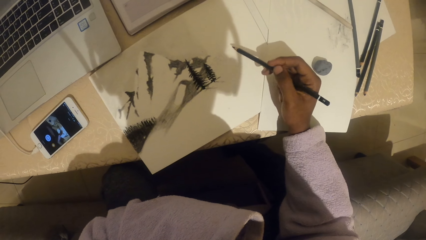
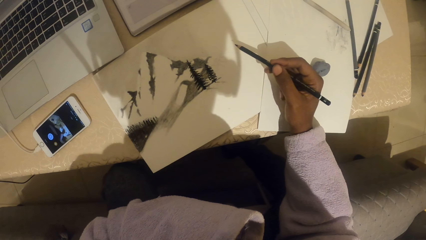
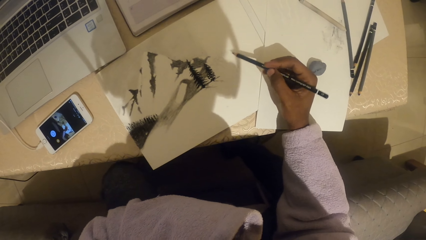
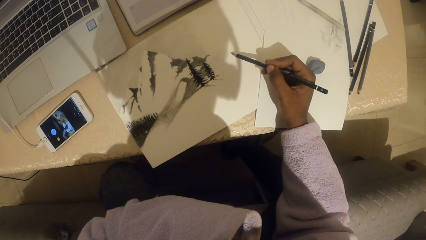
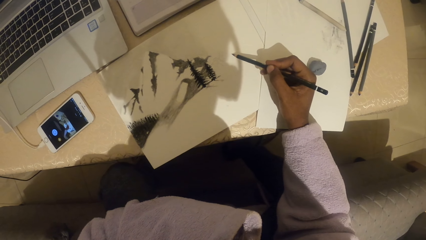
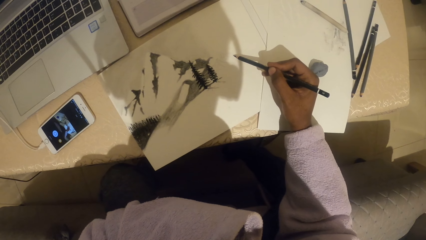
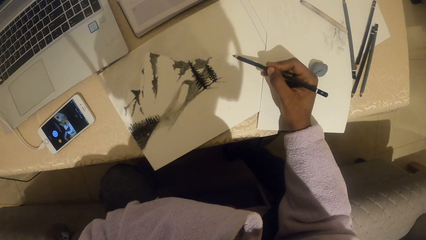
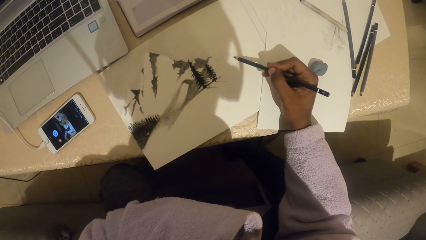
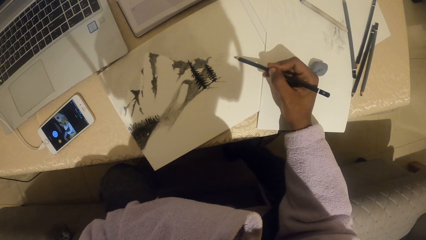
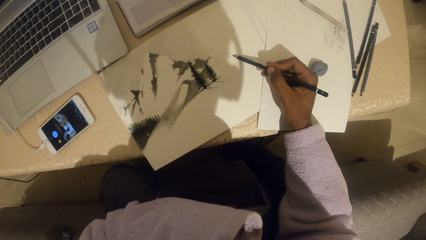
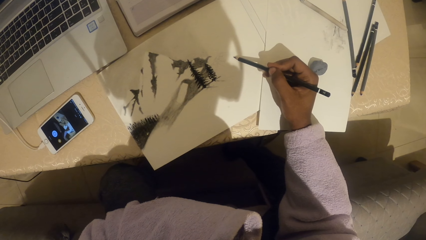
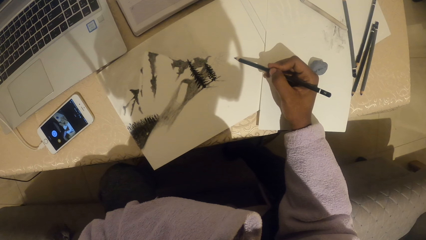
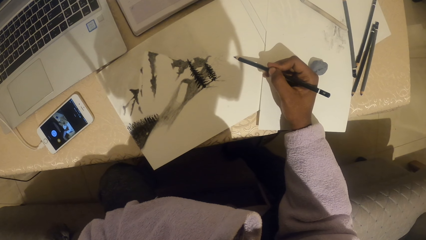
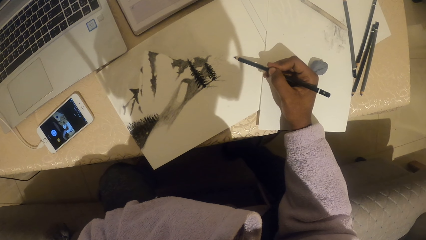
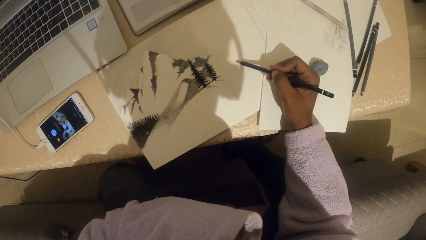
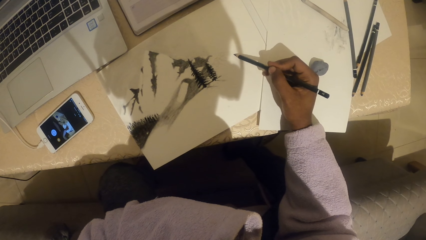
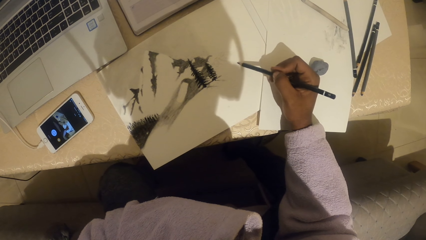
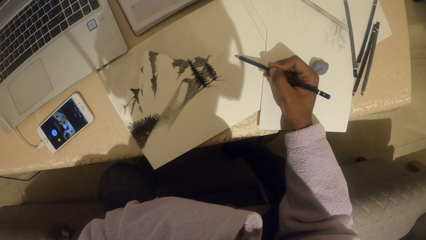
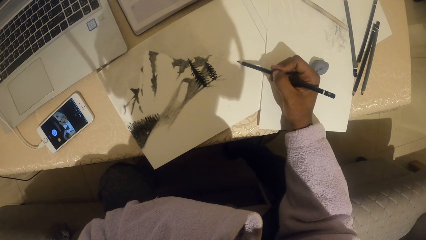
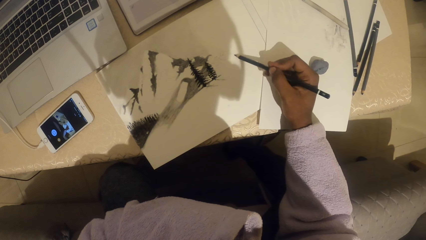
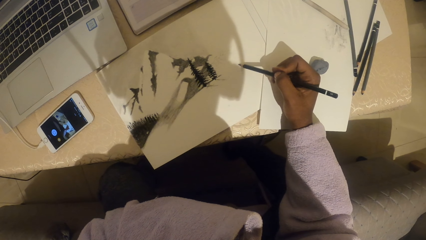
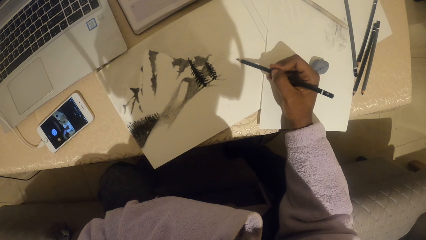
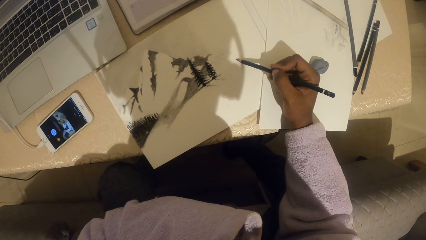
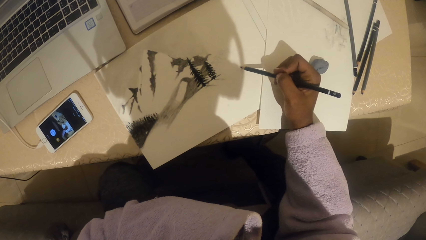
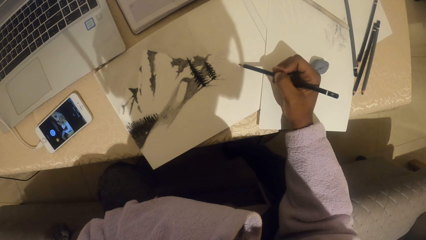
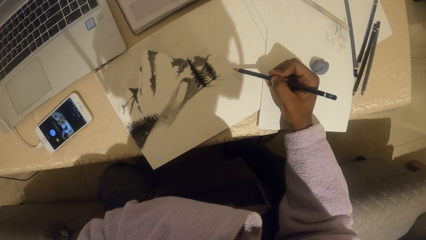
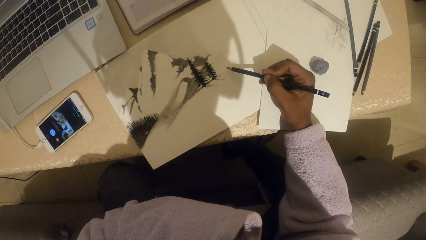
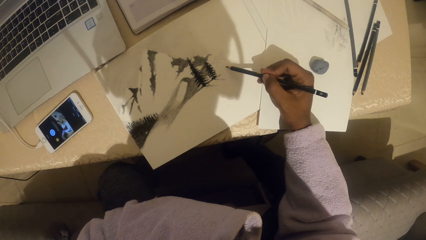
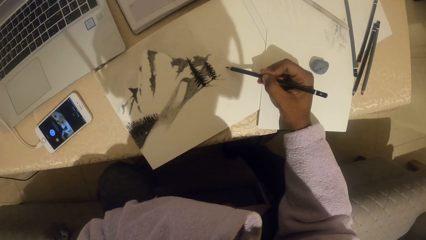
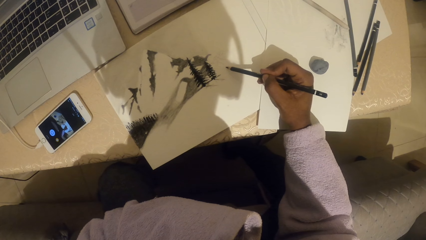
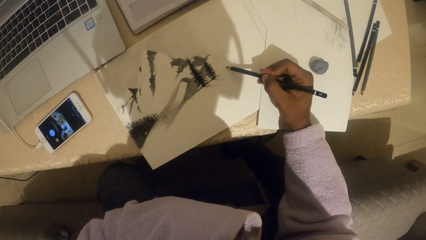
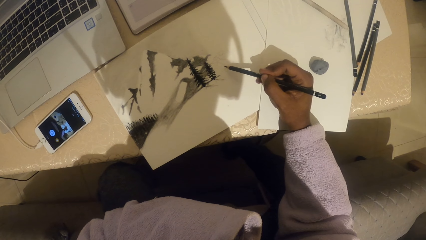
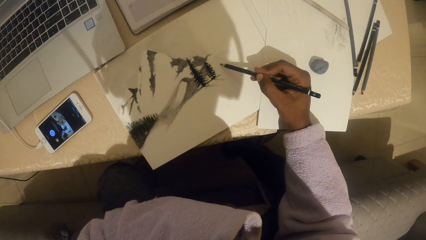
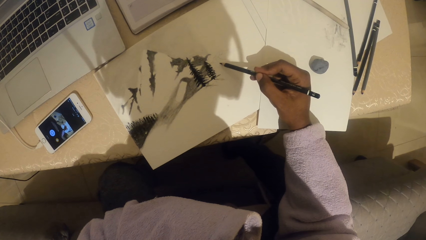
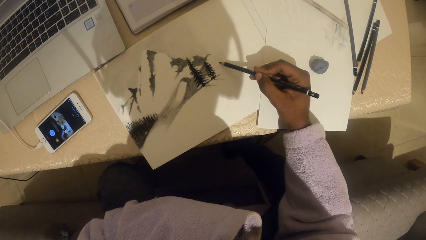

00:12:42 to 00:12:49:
The camera wearer looks at the phone. They draw an art on a paper.

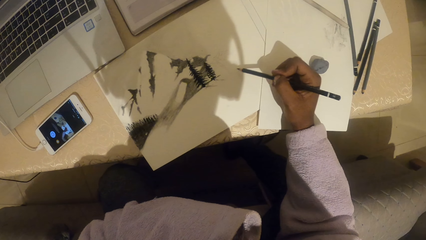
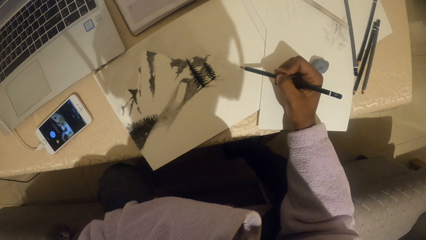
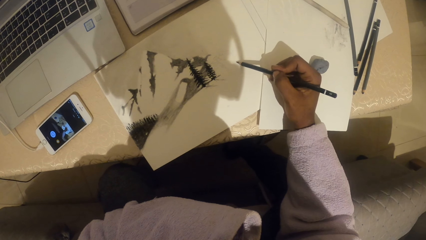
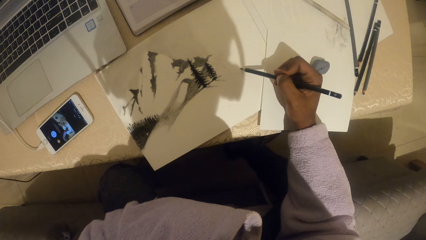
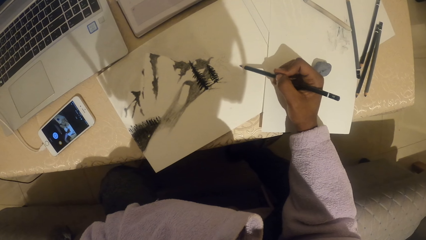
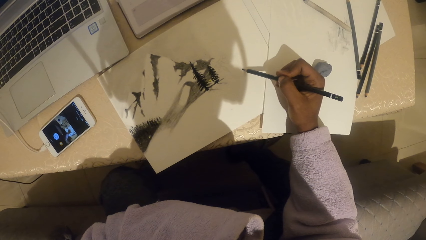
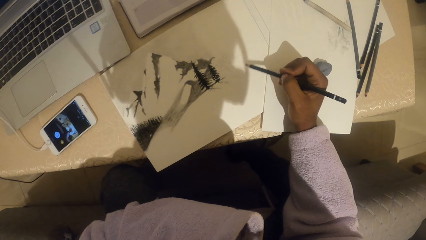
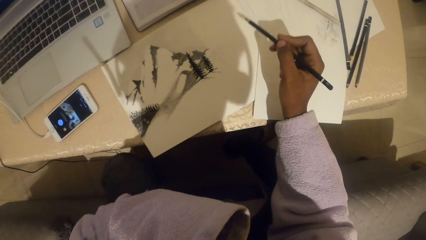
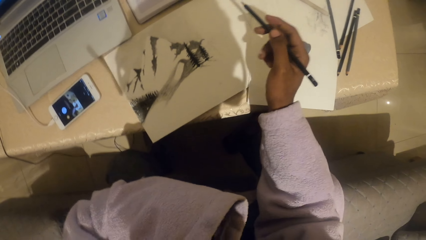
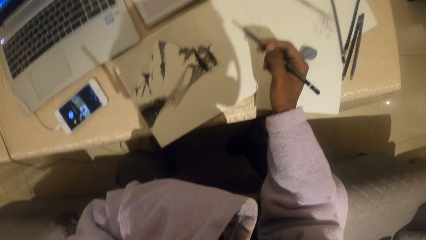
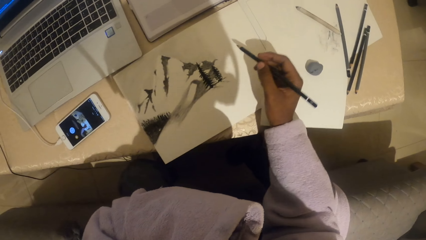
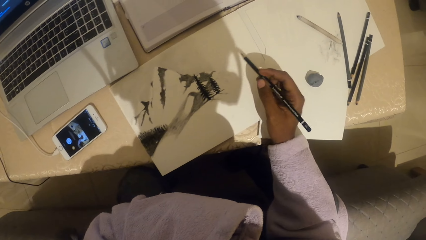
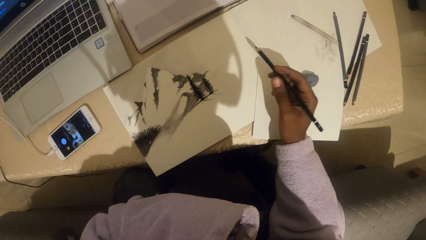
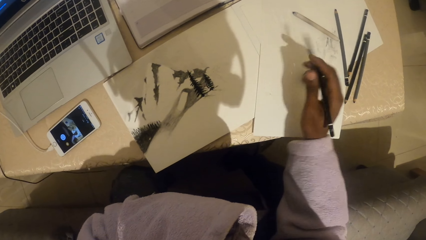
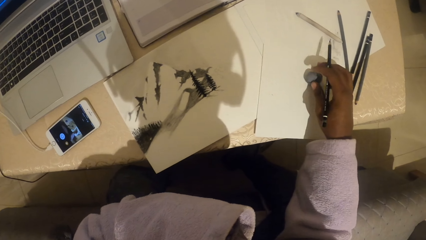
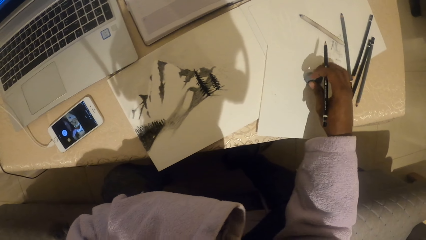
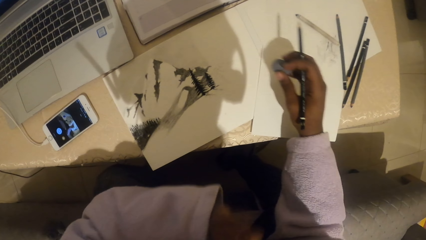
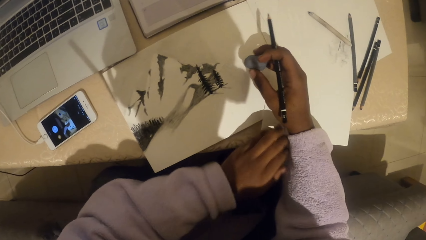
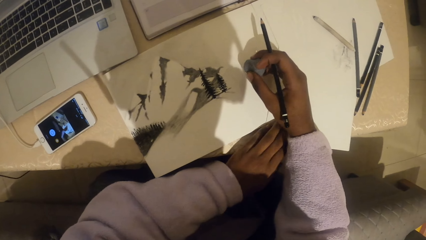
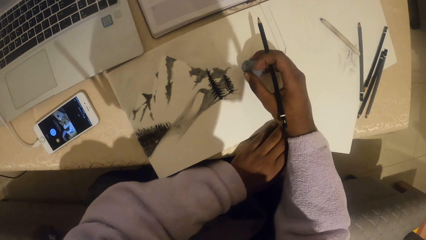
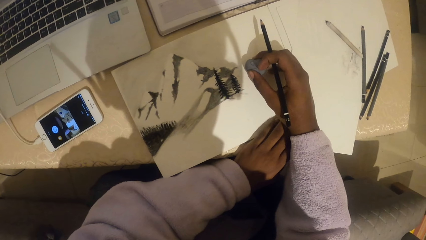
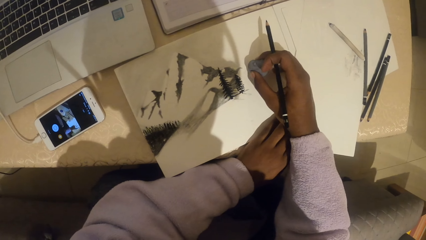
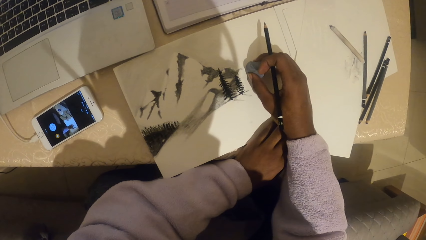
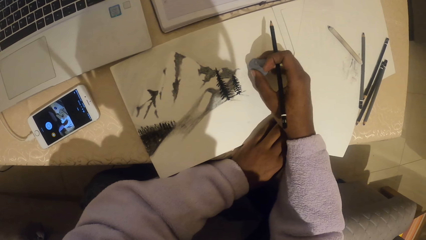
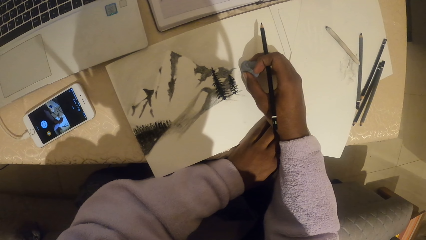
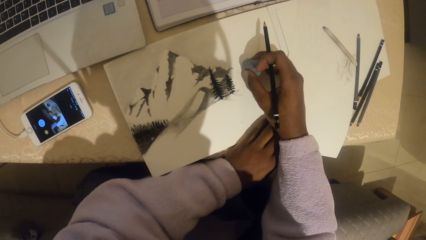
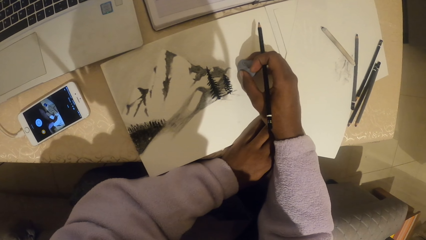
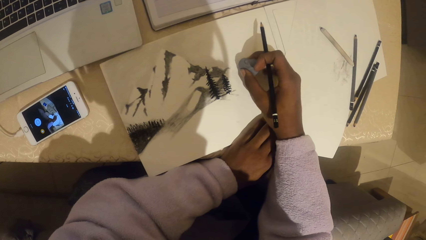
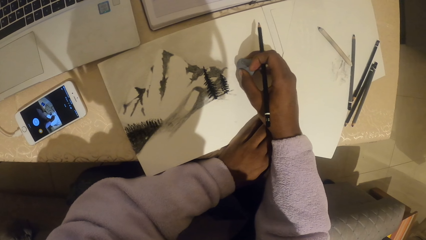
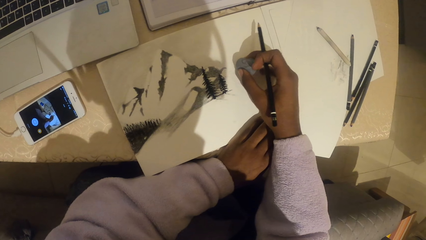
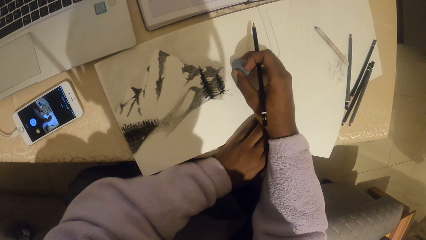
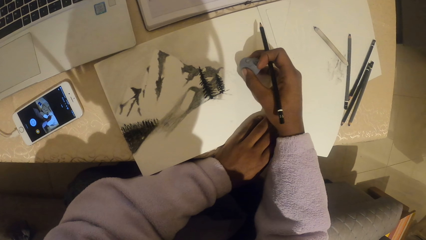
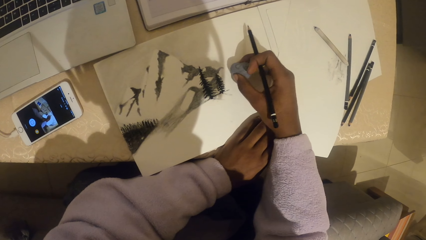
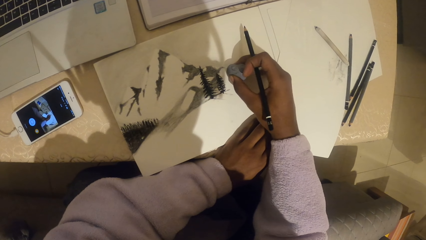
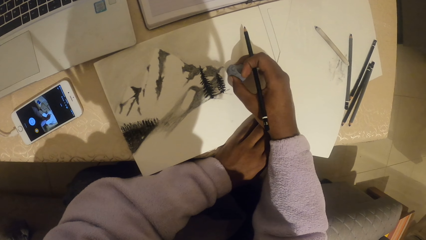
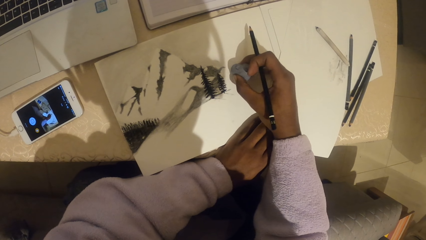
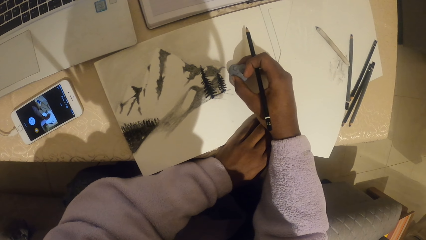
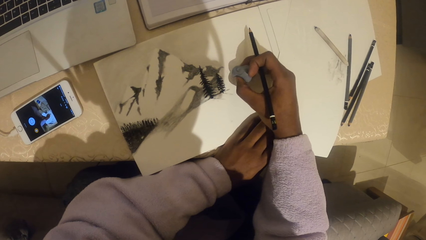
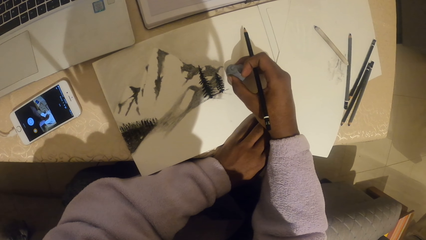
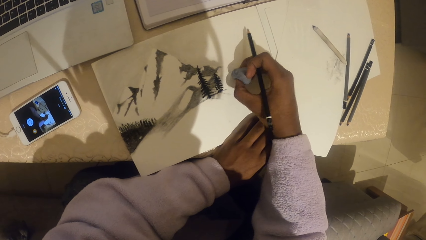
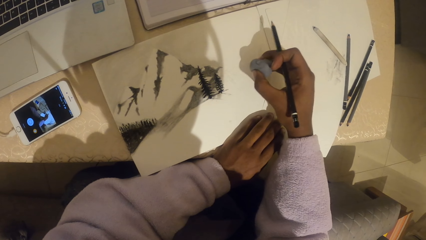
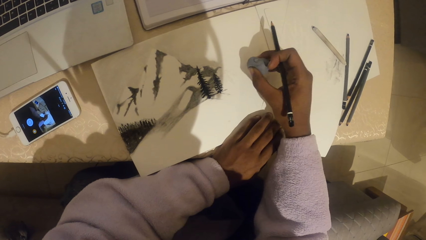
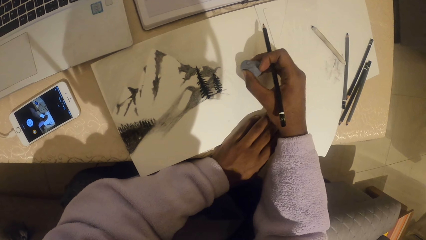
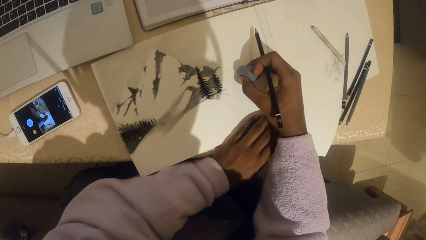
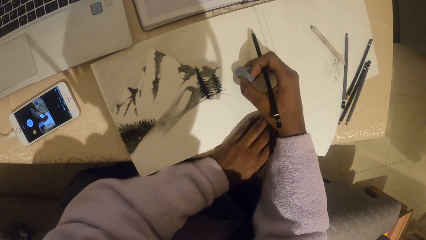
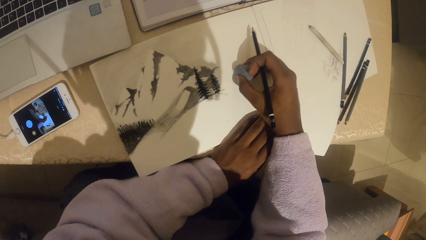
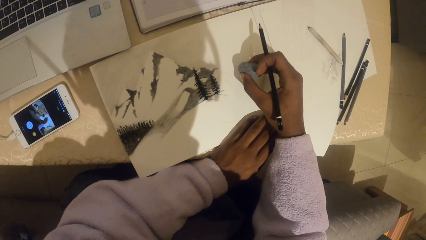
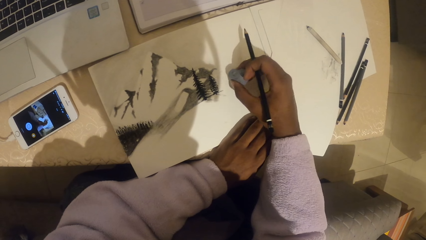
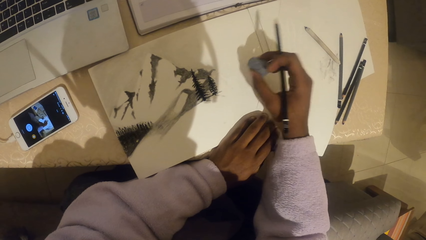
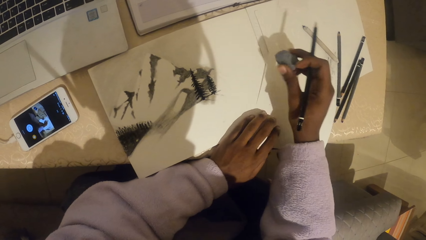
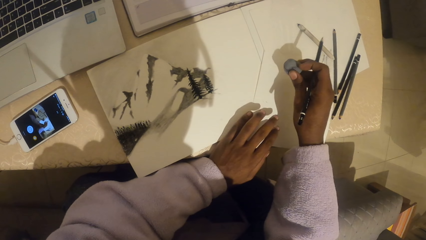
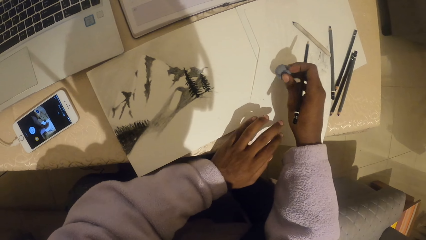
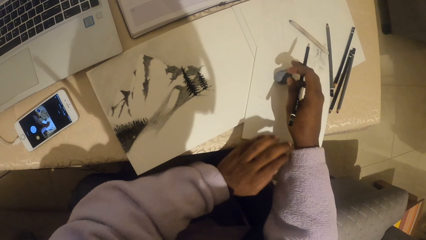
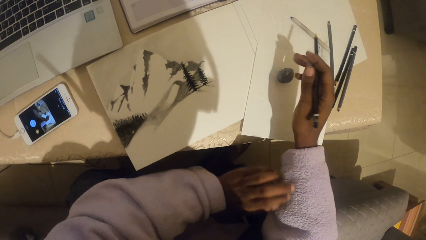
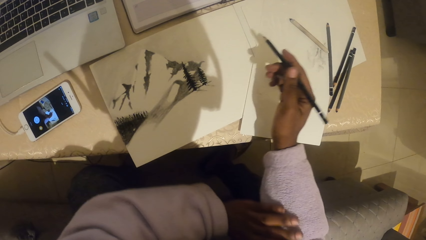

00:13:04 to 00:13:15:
The camera wearer looks at the drawing on the paper. They pick the eraser or rubber from the table. They erase the drawing. They put down the rubber.
